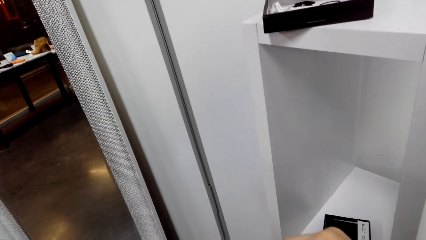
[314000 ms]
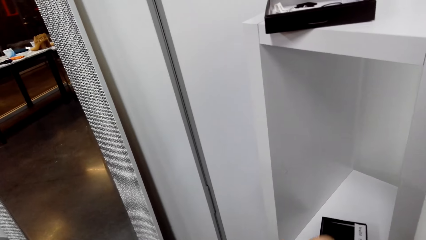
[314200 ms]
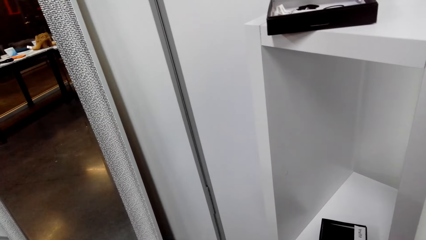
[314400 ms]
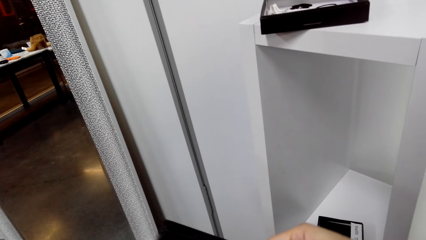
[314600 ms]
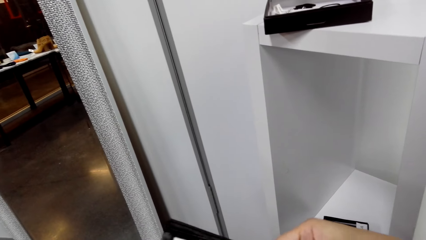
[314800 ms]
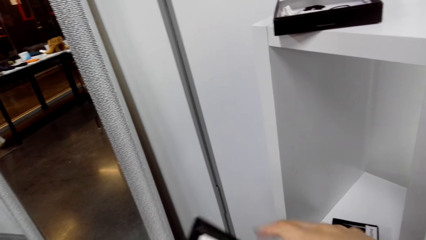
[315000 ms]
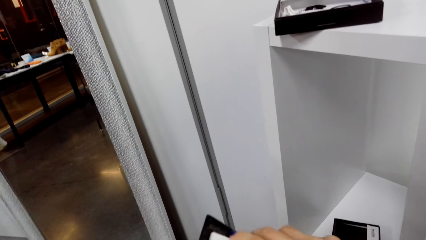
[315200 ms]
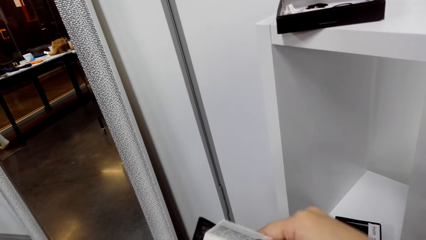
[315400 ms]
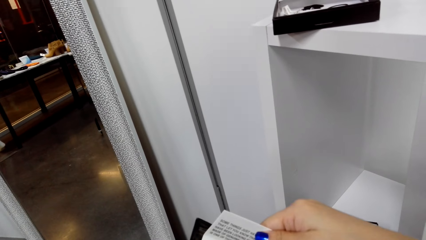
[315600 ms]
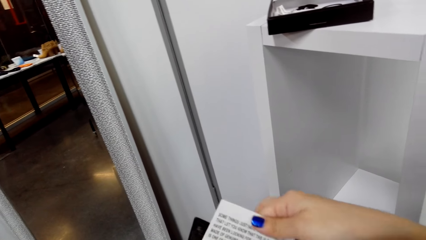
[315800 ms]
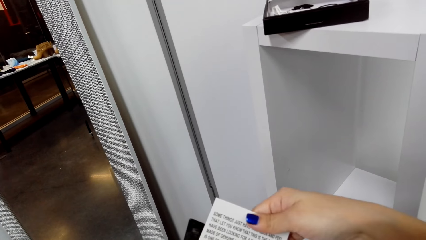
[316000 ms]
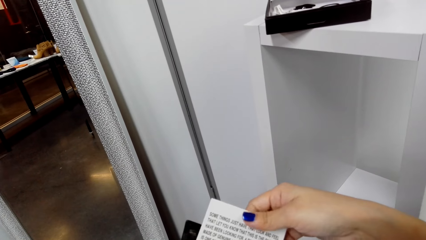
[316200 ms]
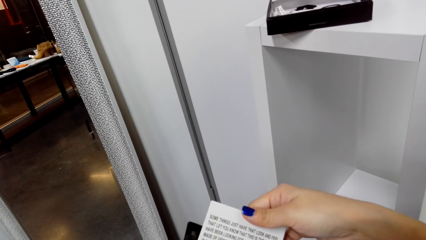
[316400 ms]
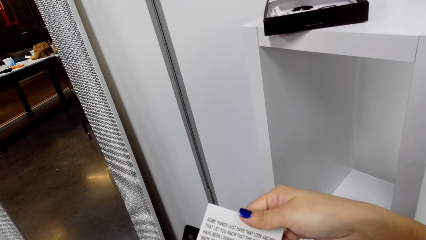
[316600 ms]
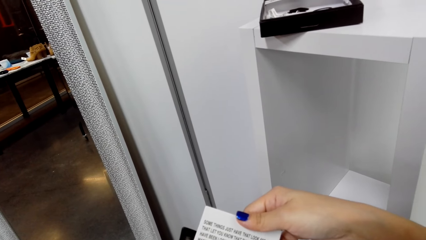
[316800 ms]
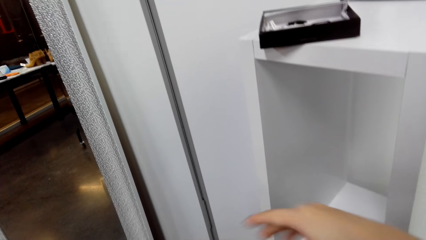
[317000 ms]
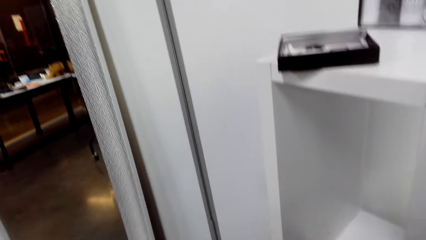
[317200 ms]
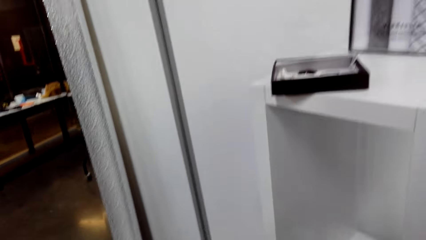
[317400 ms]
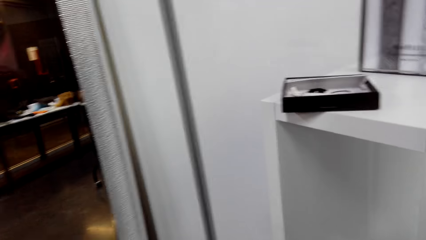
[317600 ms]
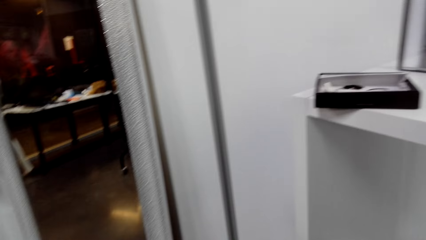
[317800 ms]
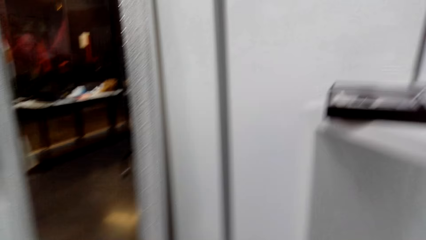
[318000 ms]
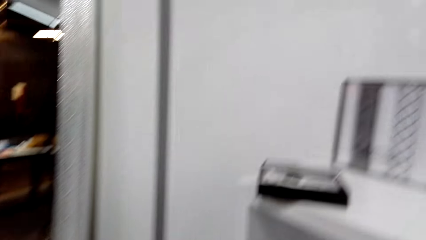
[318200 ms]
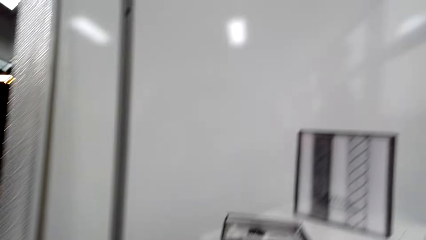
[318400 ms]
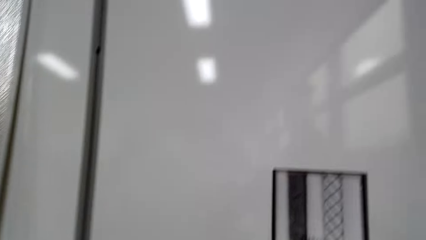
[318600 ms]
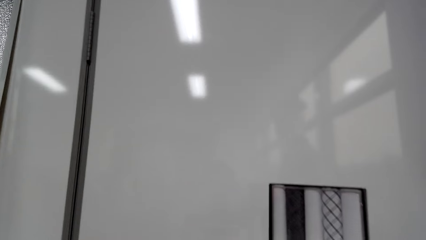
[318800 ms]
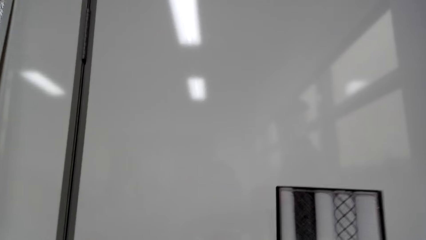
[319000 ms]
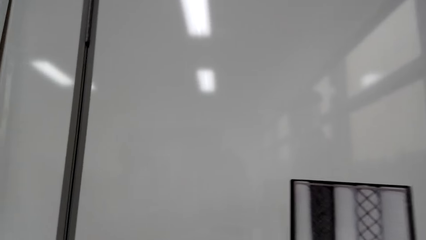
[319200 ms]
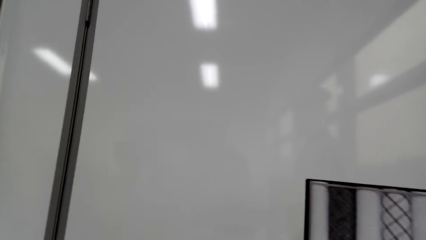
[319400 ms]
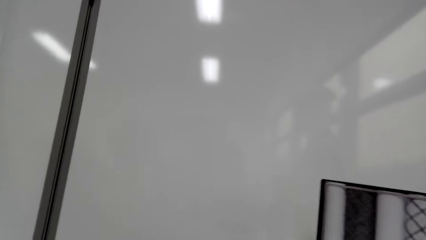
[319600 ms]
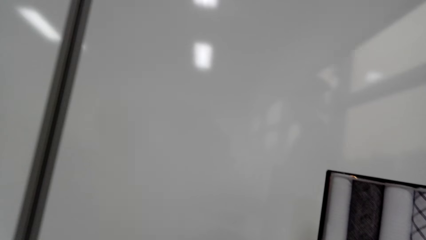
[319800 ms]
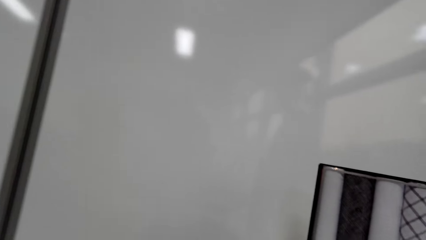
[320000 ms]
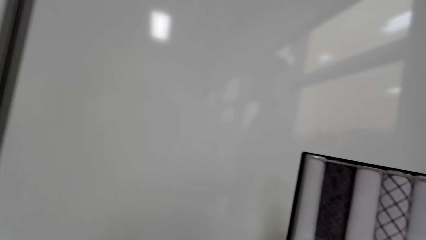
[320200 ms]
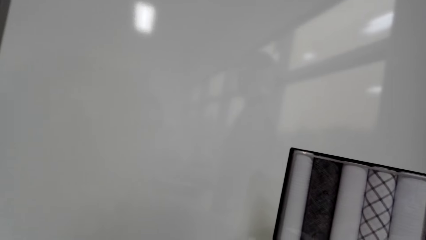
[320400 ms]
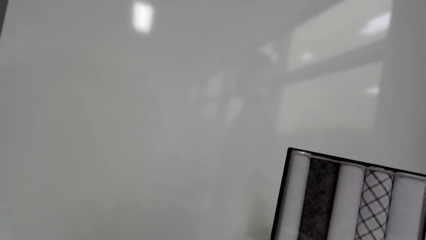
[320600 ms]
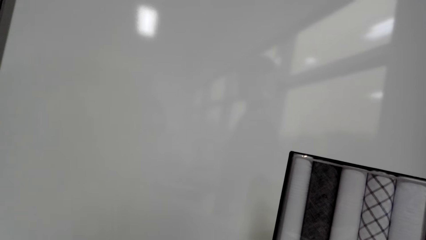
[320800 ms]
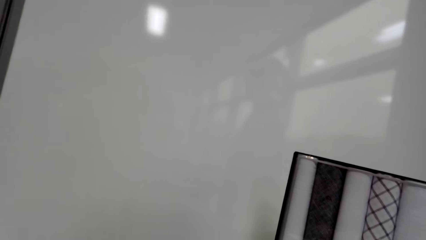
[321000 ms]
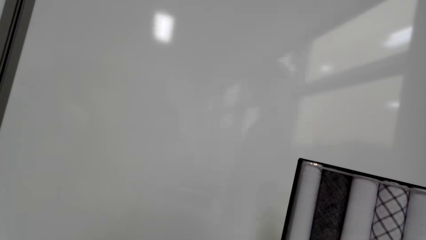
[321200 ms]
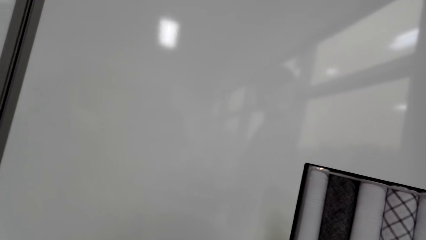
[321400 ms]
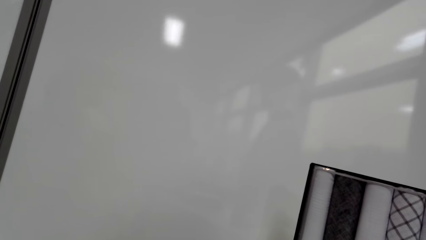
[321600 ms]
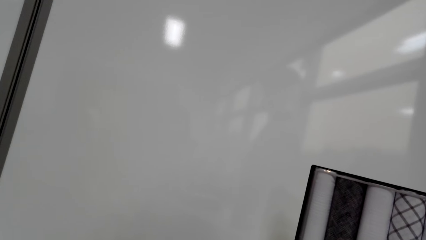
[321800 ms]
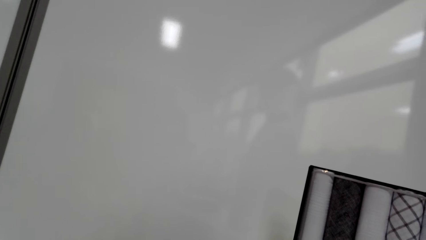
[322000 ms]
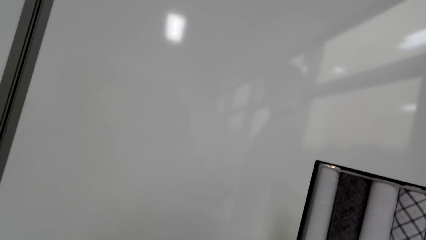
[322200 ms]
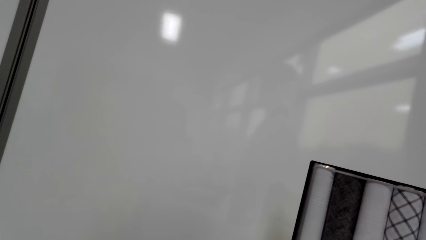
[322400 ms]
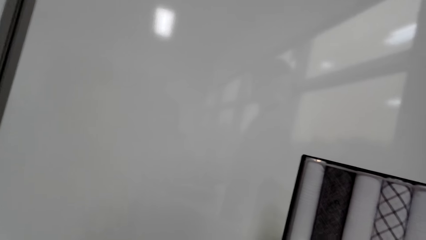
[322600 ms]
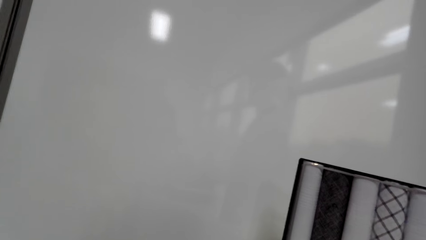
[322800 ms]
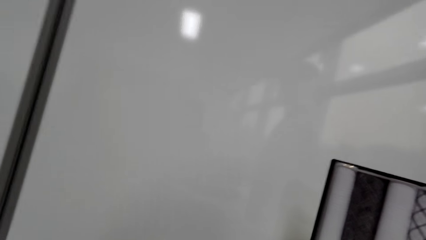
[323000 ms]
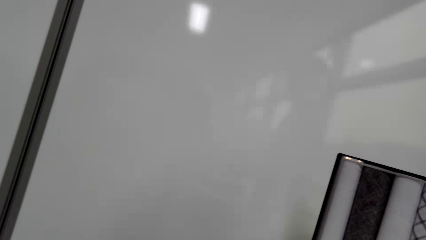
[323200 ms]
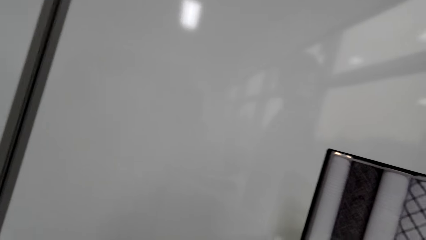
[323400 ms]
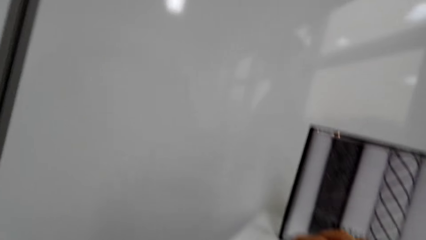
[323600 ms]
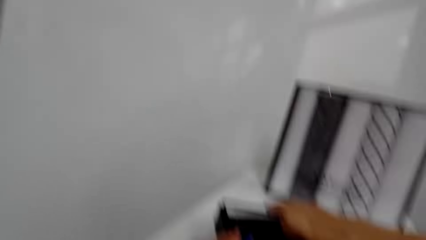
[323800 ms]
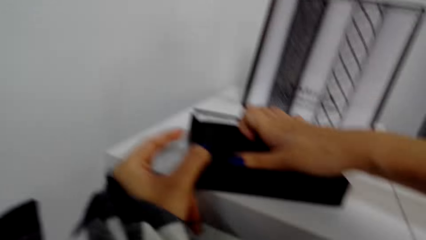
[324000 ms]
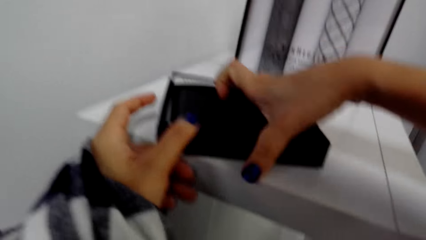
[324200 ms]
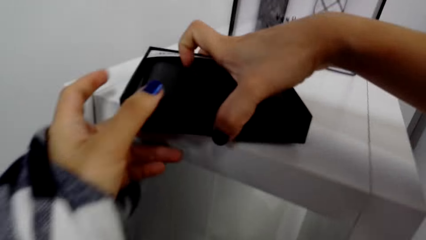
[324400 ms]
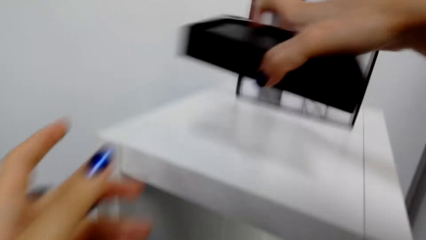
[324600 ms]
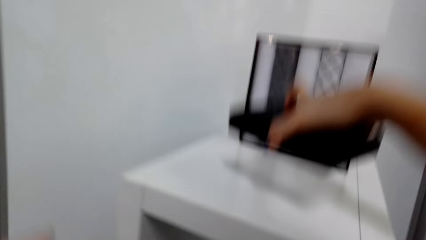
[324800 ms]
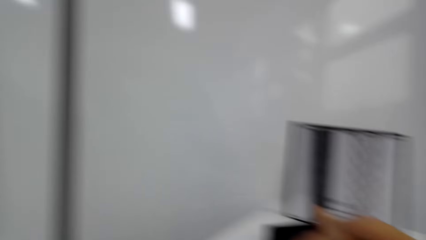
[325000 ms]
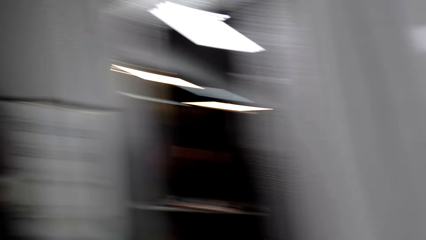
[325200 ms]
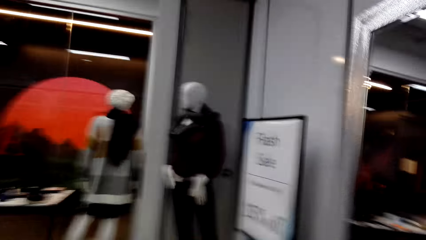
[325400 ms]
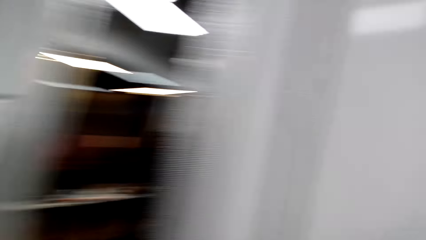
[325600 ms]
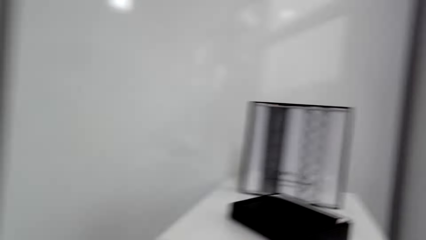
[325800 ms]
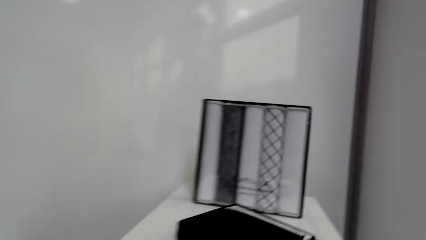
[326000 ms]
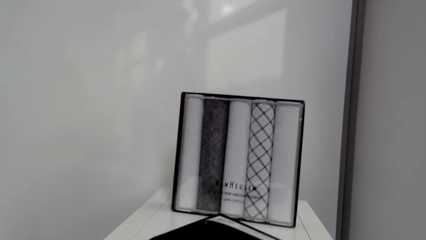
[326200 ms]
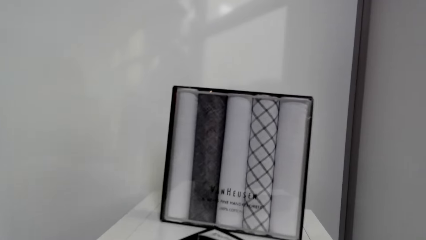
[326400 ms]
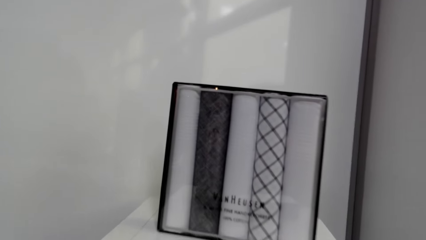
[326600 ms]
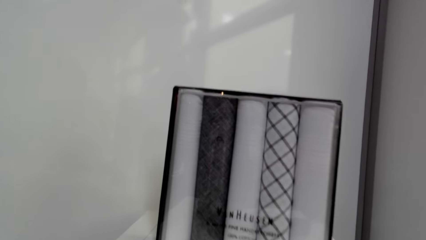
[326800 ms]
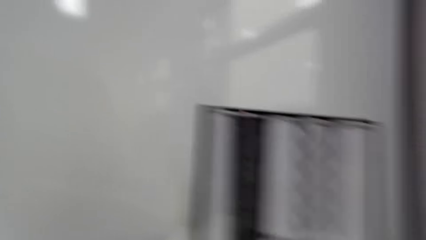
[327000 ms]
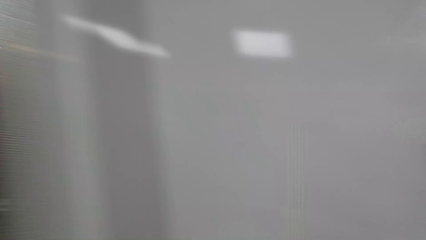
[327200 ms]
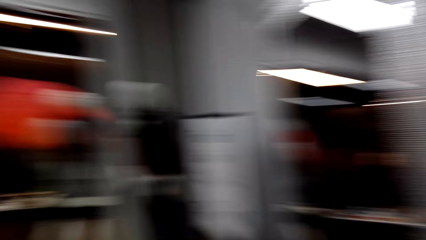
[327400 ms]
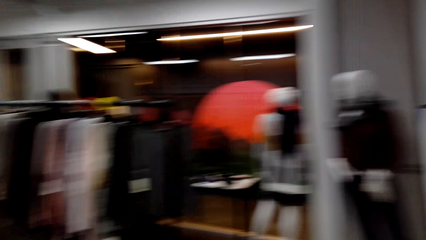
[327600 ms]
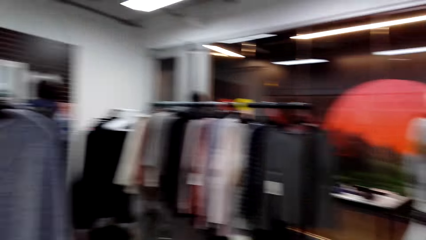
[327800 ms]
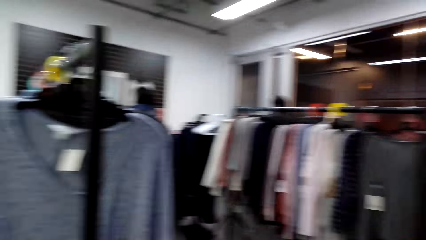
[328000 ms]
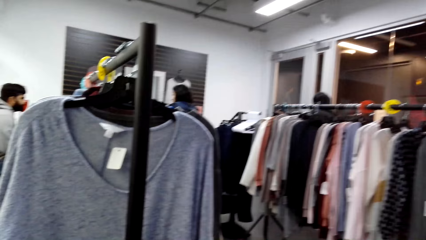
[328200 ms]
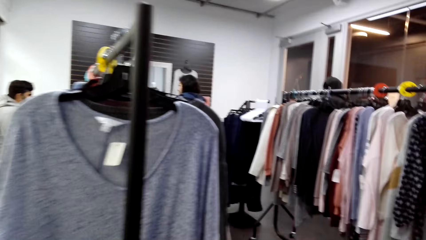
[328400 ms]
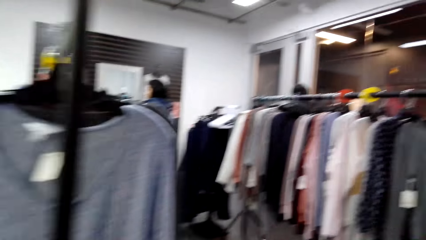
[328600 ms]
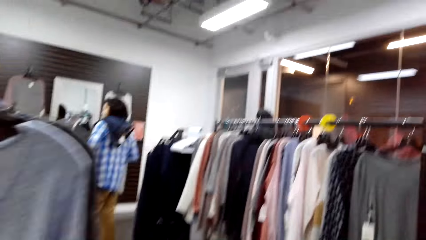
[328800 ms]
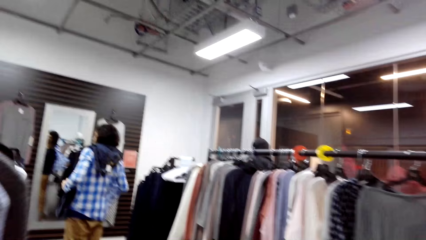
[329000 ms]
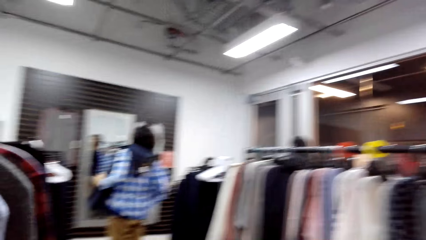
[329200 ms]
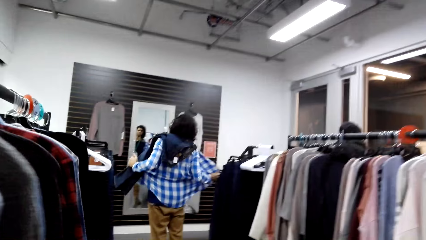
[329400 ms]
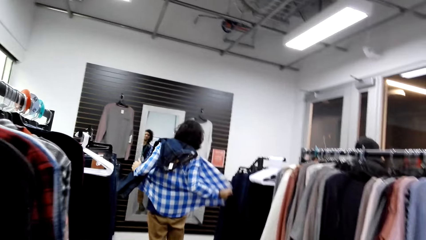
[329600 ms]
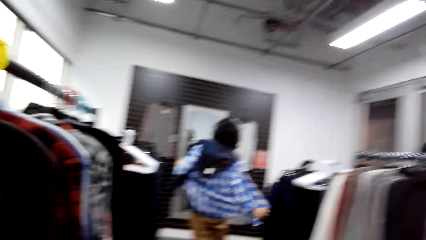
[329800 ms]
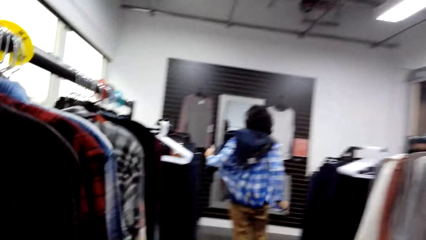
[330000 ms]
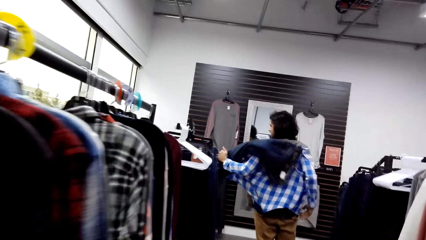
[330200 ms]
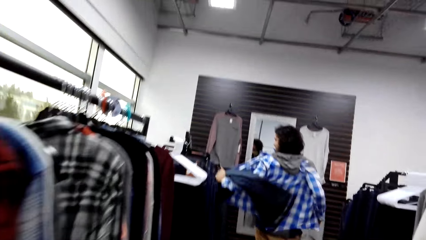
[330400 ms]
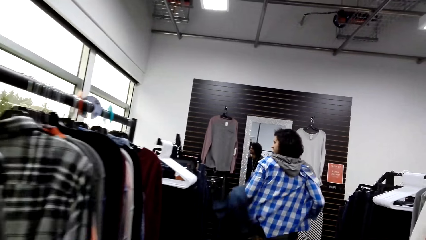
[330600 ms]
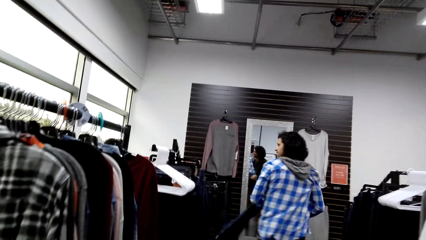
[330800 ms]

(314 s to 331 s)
The camera wearer removes a piece of paper from his wallet. He looks at the card. He looks around. He returns the paper to his wallet. He picks up the box on the shelf, moves the box on the shelf and places the box on top of the shelf. He looks around the clothes store.
